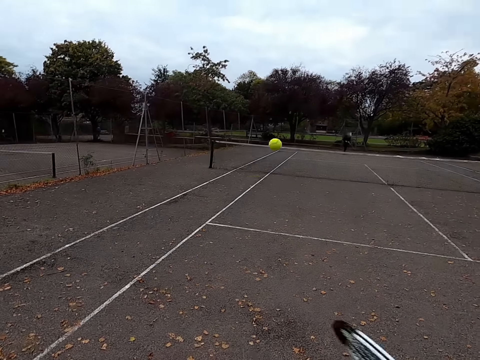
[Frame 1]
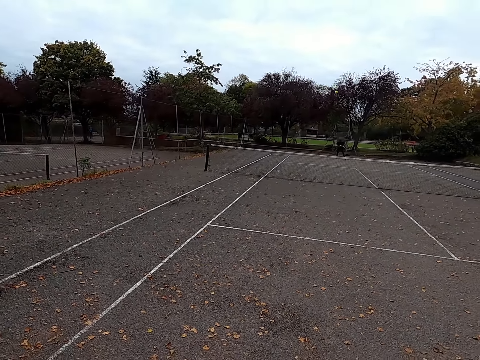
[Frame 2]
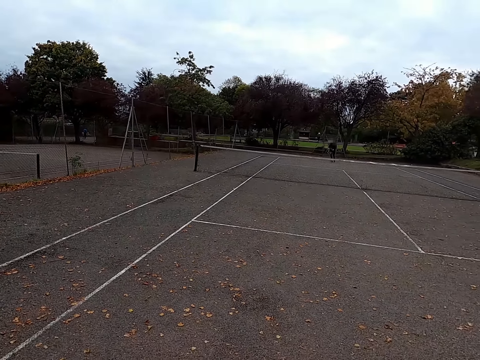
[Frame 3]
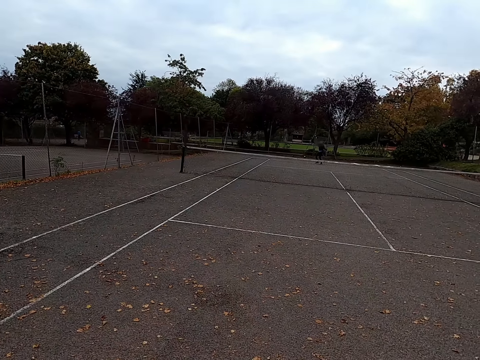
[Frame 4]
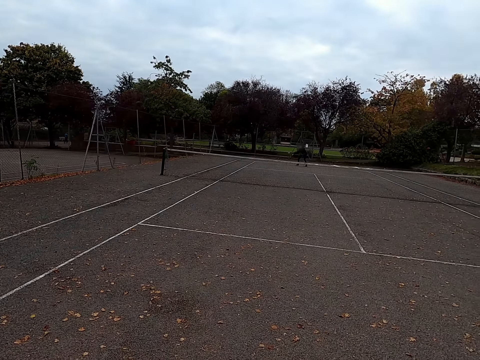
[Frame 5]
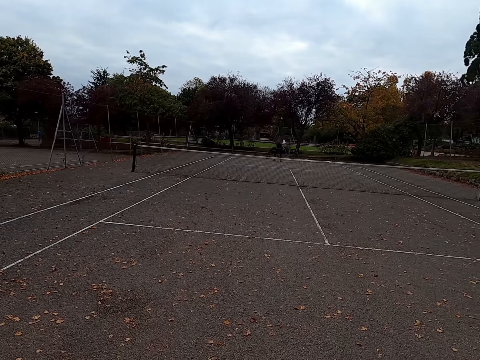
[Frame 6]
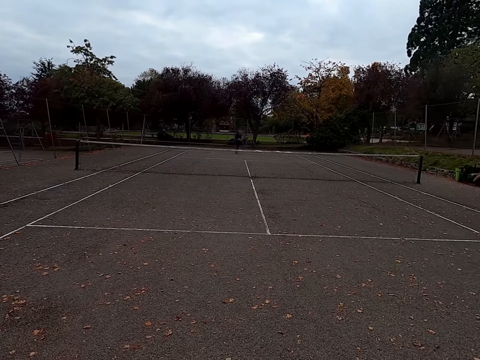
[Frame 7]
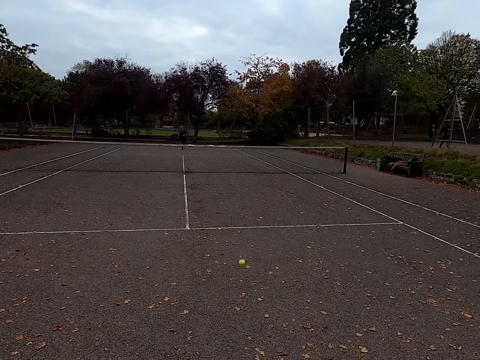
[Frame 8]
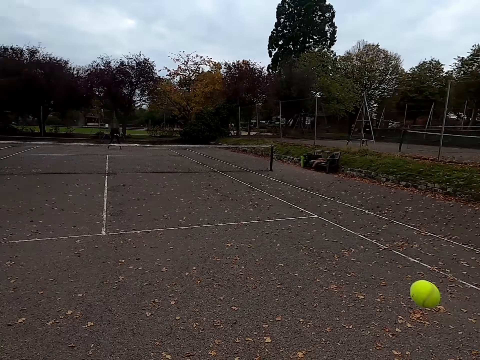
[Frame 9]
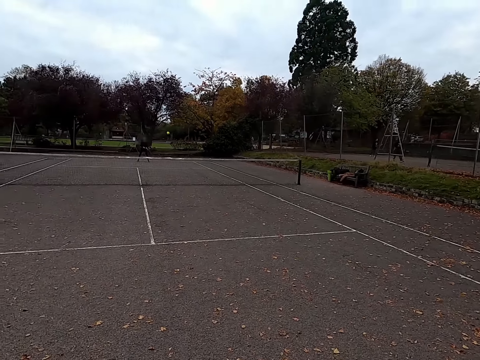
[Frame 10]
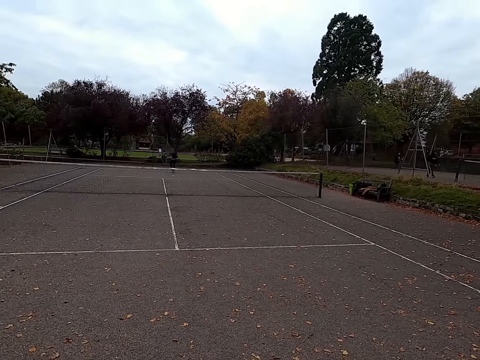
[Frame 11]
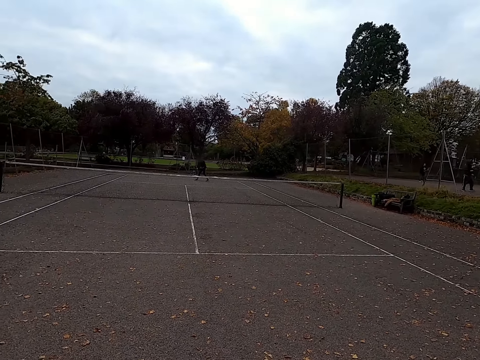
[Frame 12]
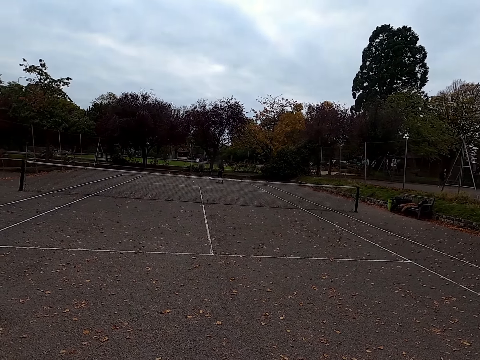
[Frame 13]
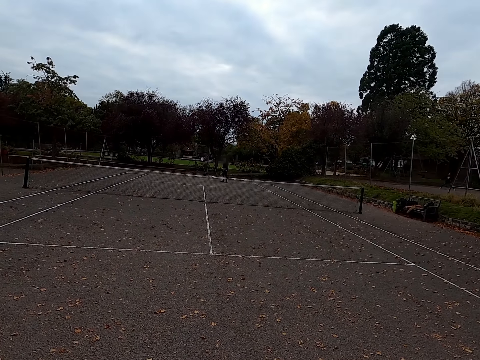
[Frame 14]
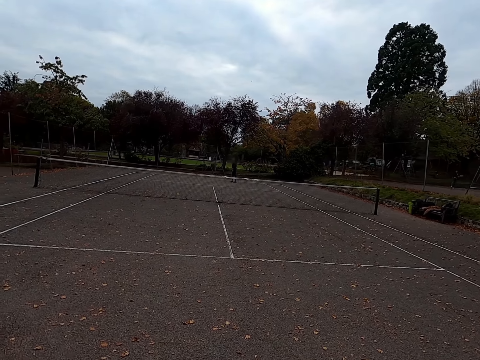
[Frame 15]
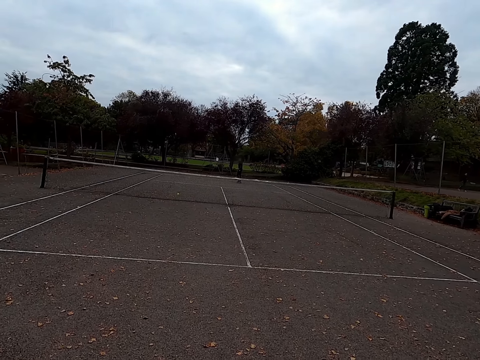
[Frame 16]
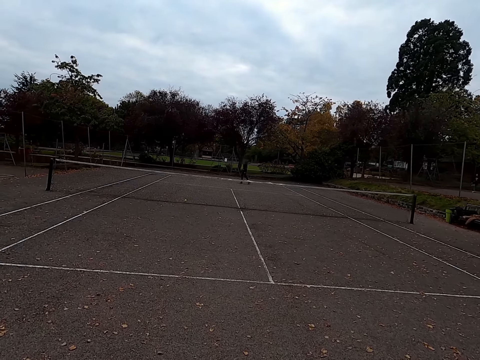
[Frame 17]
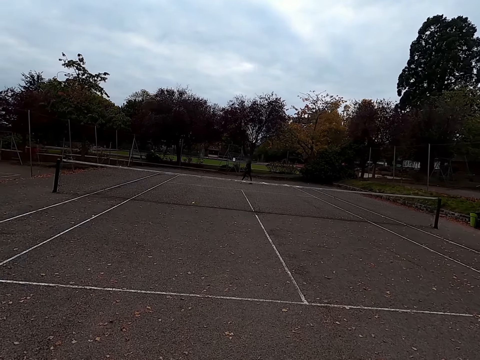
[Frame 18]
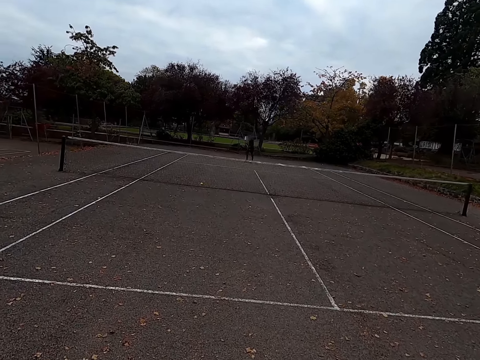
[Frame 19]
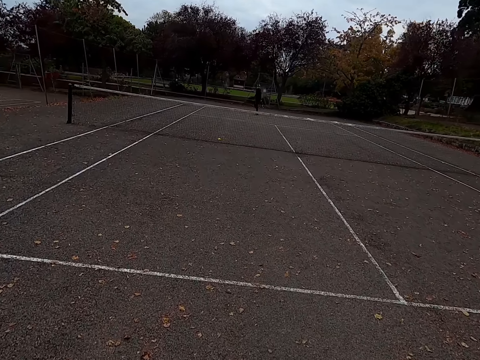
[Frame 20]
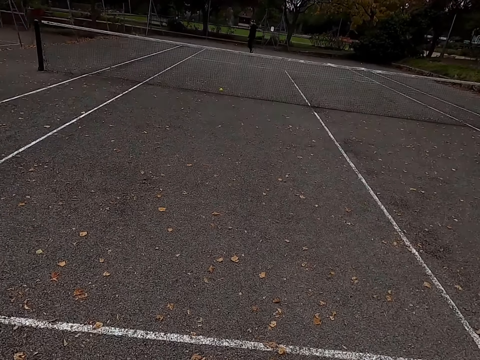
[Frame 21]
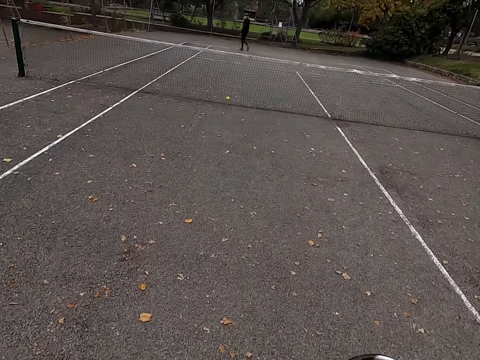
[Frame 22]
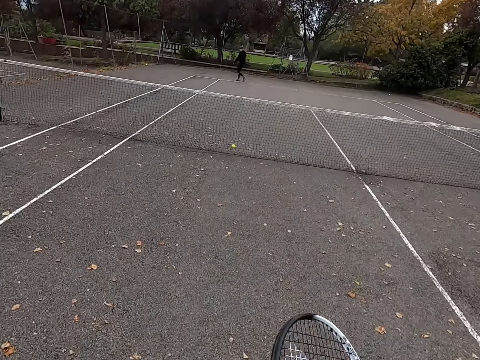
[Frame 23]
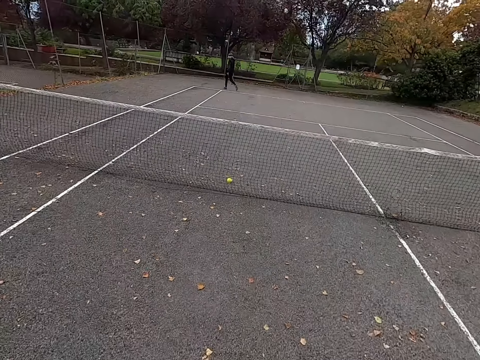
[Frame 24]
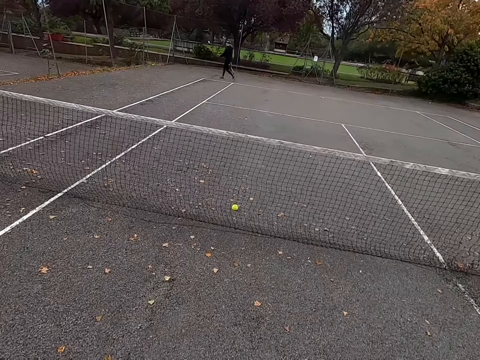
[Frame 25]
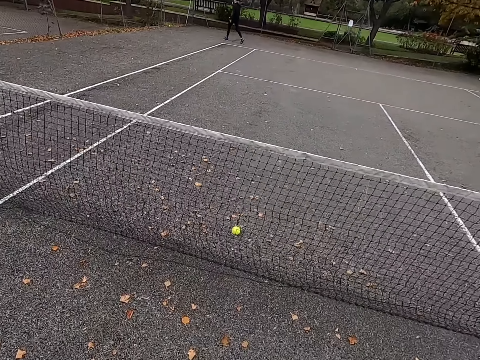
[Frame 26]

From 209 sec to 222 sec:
The camera wearer kicks the tennis ball. A man kicks the tennis ball. The camera wearer kicks the tennis ball. The man walks around the tennis court. The camera wearer walks around the tennis court.

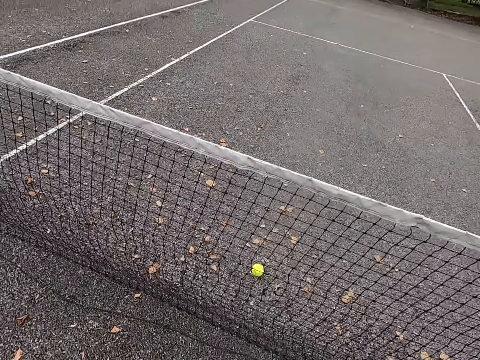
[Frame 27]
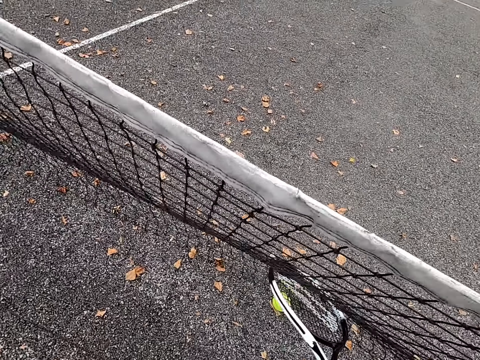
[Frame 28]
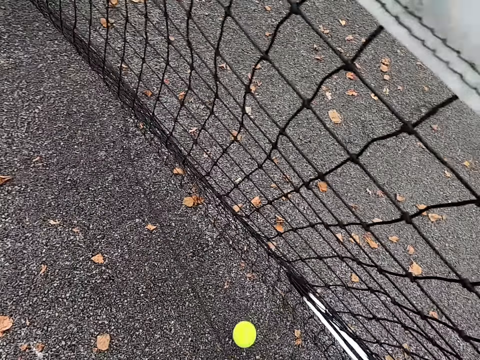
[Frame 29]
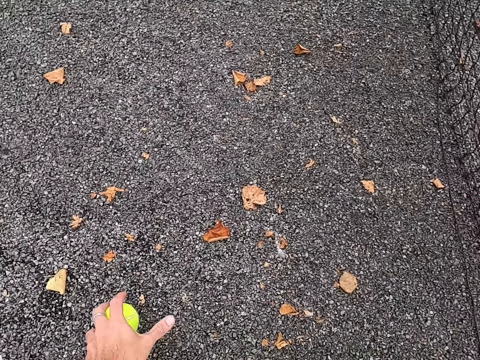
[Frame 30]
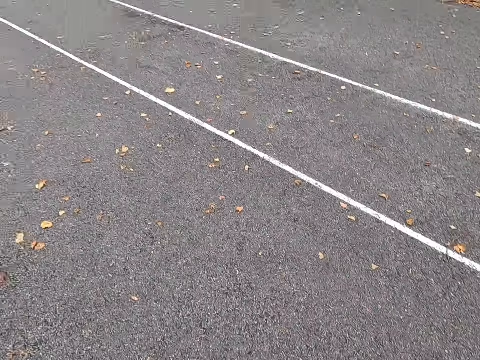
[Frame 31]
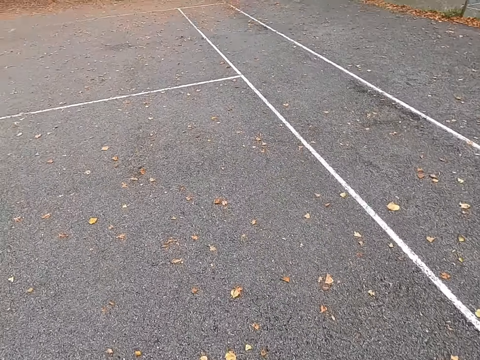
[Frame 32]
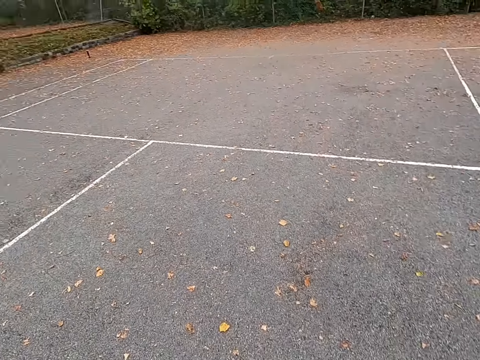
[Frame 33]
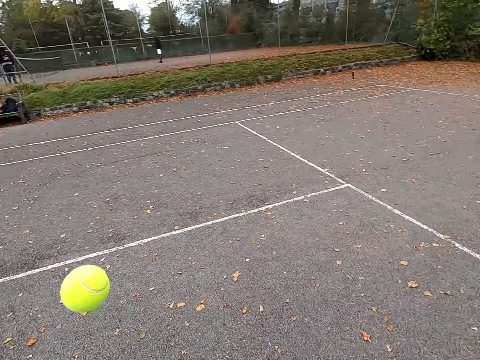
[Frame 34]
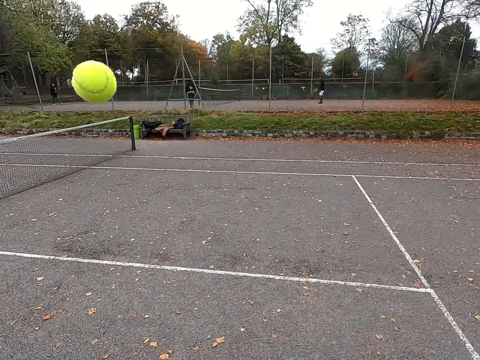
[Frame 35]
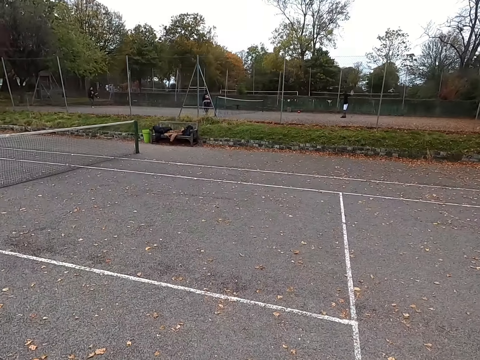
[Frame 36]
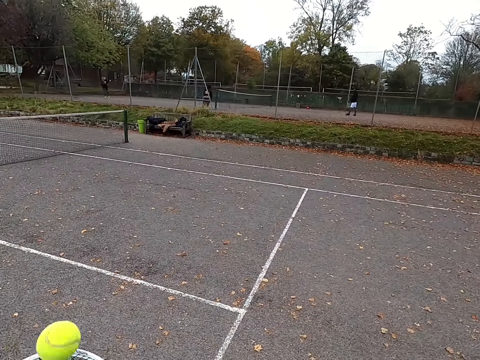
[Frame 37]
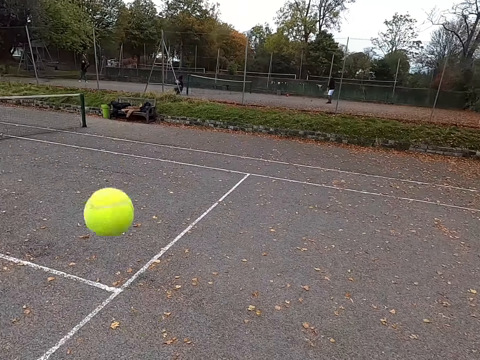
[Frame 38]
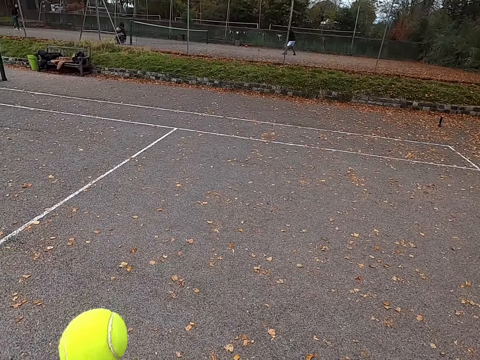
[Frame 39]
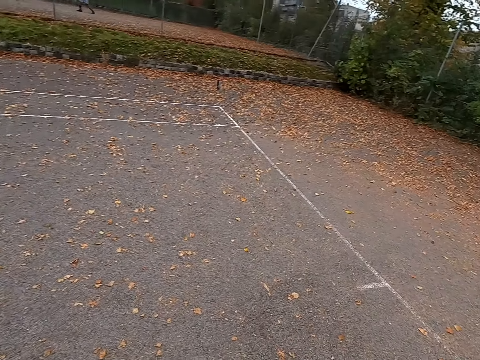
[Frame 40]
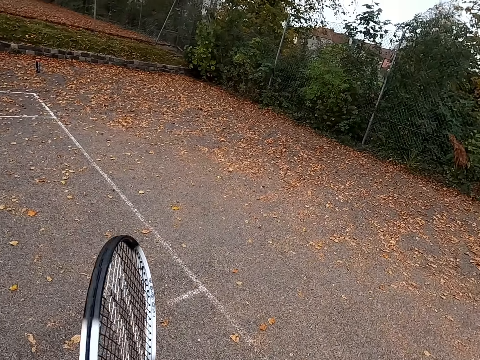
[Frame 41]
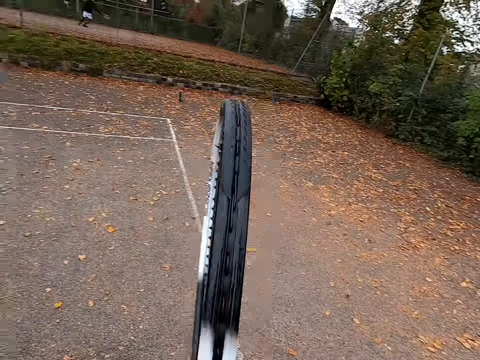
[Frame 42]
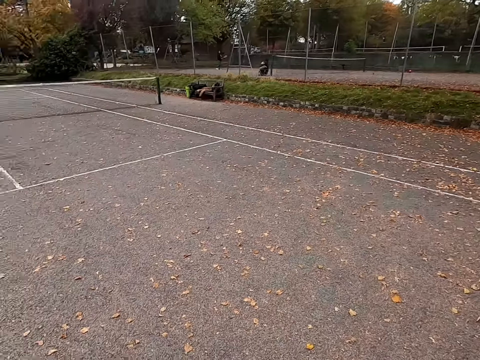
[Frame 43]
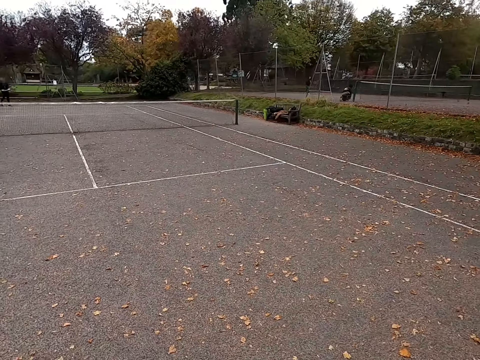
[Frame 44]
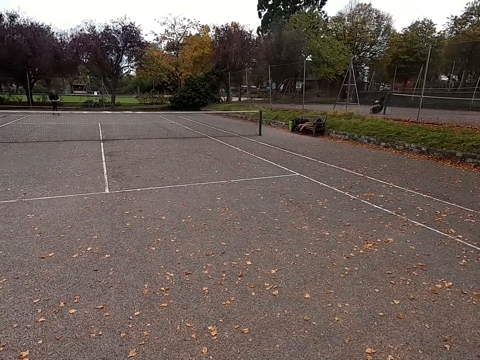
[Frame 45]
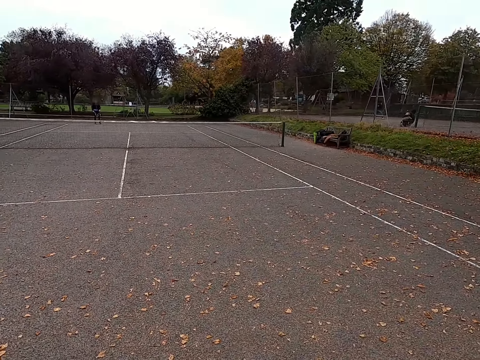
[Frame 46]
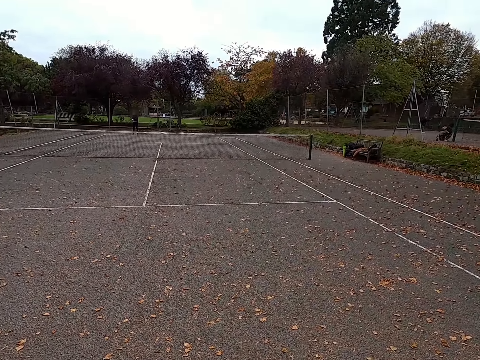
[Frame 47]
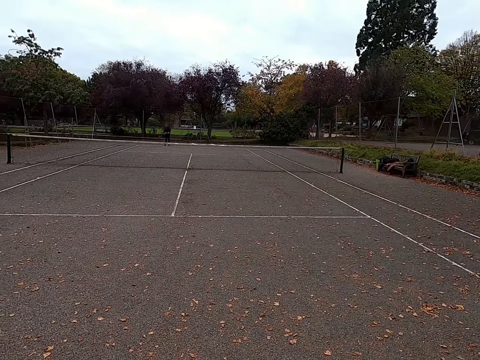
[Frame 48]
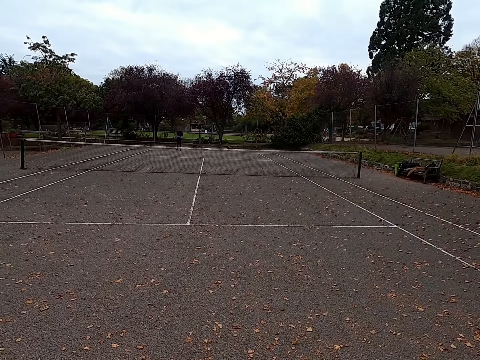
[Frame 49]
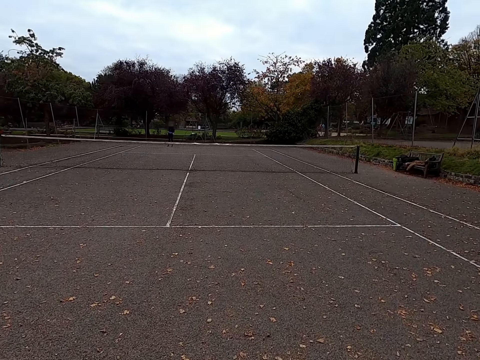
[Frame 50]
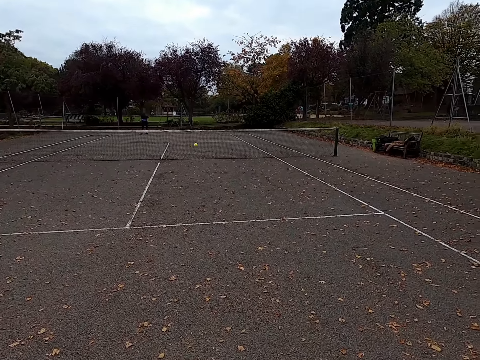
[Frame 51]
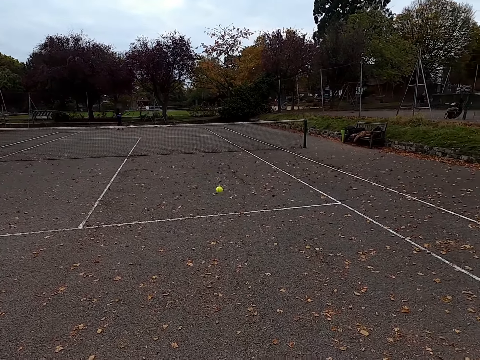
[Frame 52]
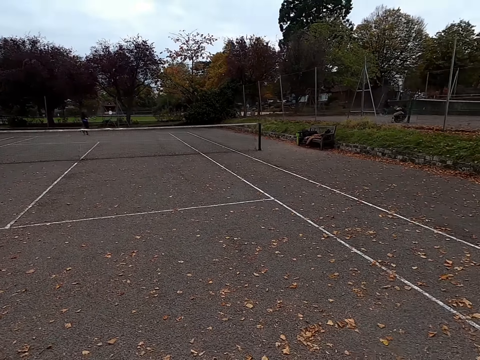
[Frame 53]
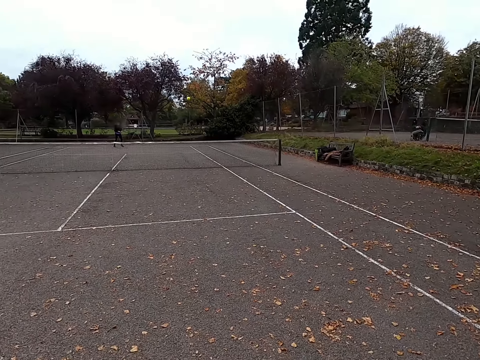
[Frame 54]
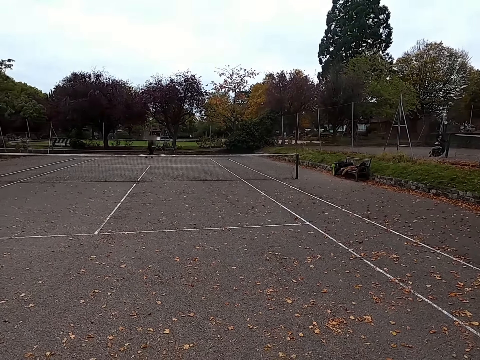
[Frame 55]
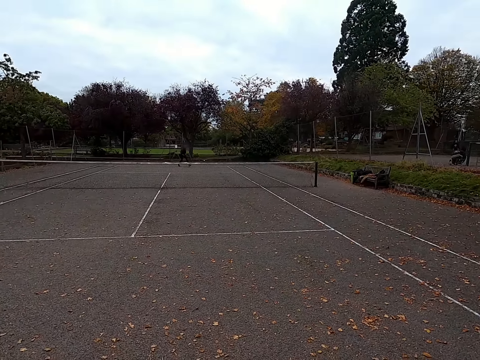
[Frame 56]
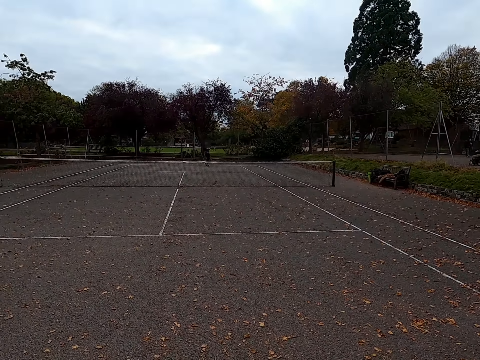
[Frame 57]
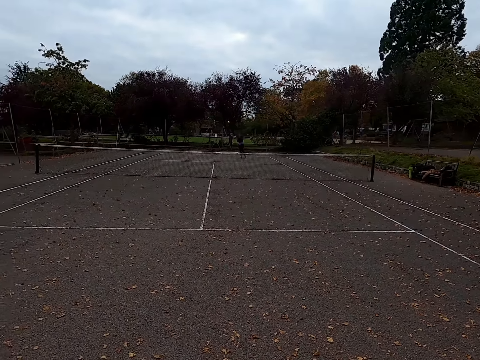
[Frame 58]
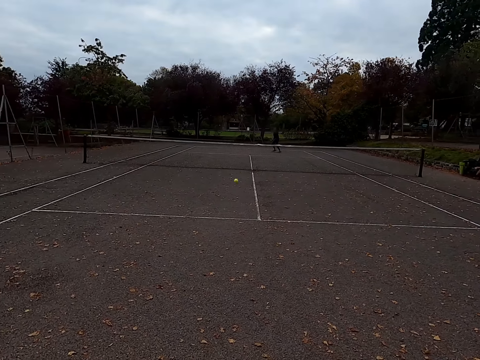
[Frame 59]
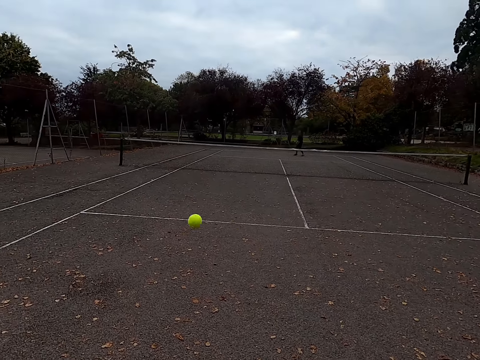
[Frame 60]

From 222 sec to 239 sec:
The camera wearer pushes the net with the racket. They pull the ball with the racket. They pick up the tennis ball. They walk around the tennis court. They kick the tennis ball. They walk around the tennis court. A man kicks the tennis ball. The camera wearer plays lawn tennis with the man. They kick the tennis ball. The man kicks the tennis ball.
